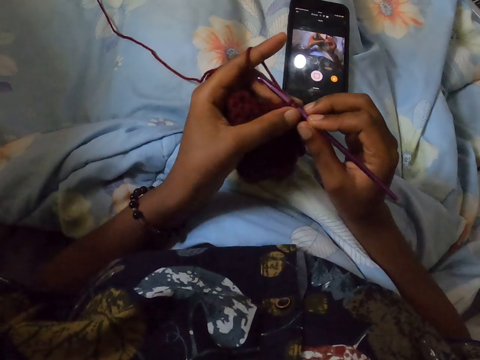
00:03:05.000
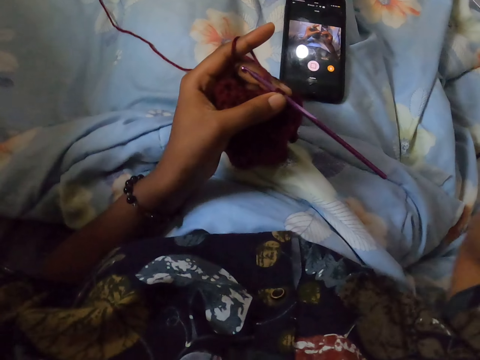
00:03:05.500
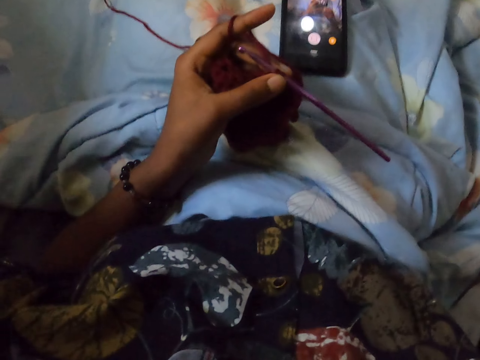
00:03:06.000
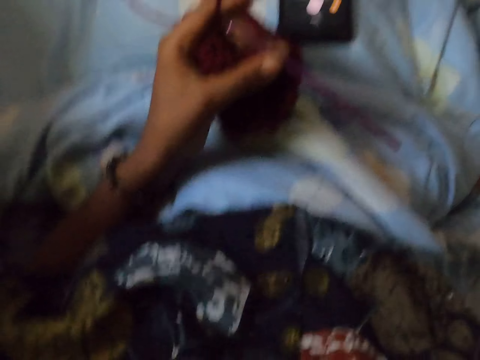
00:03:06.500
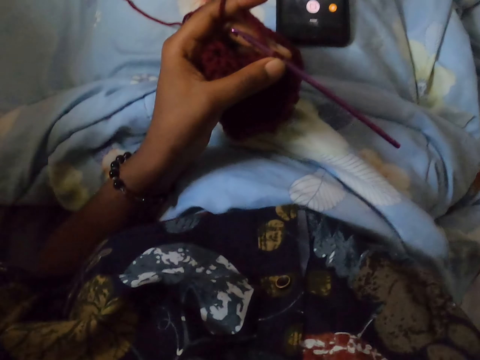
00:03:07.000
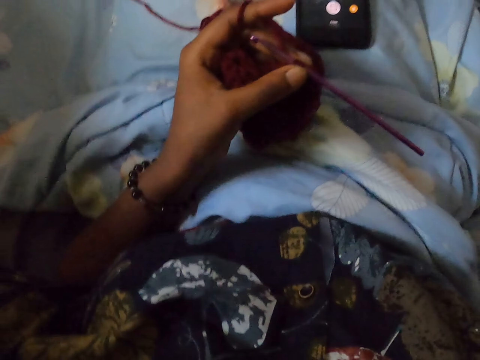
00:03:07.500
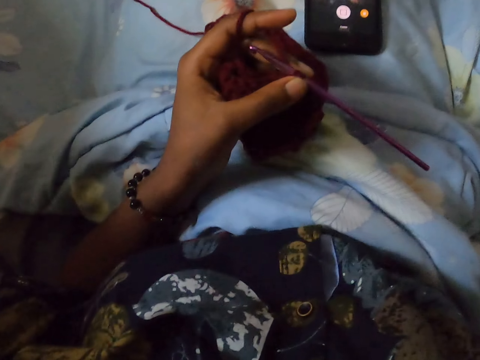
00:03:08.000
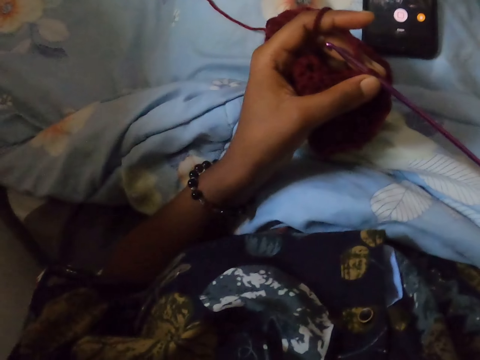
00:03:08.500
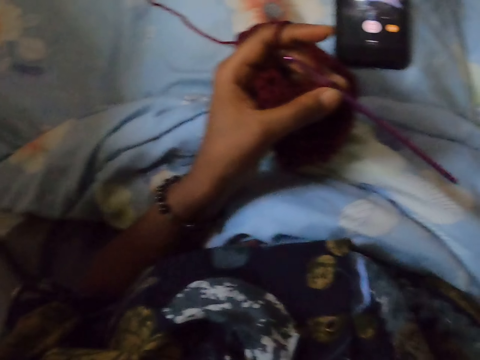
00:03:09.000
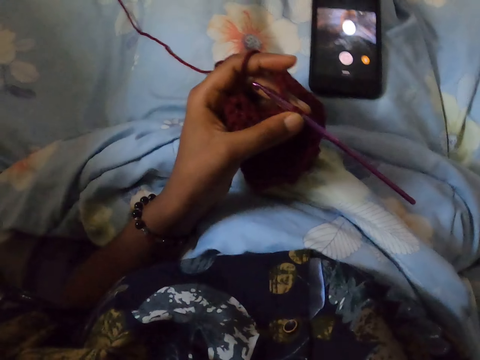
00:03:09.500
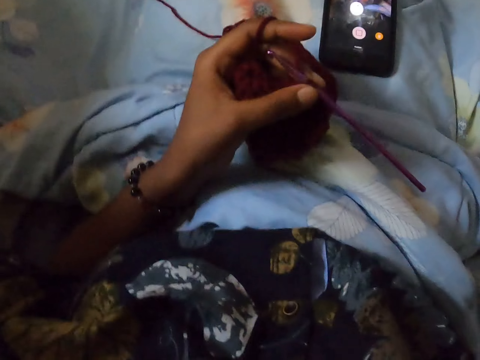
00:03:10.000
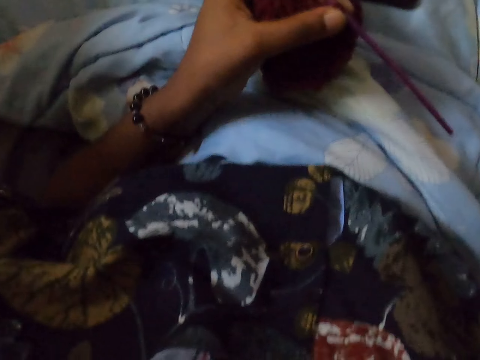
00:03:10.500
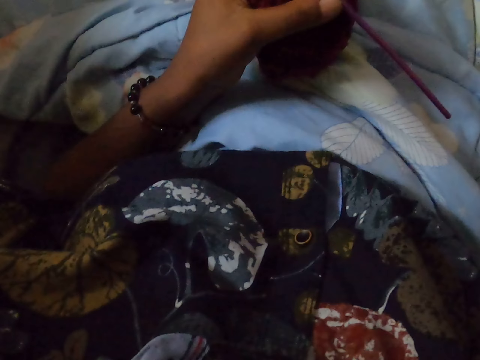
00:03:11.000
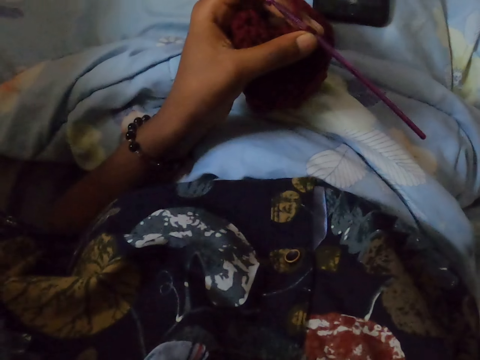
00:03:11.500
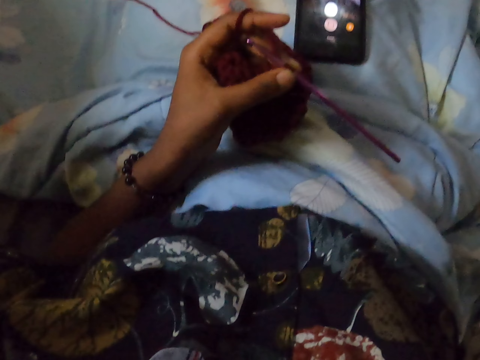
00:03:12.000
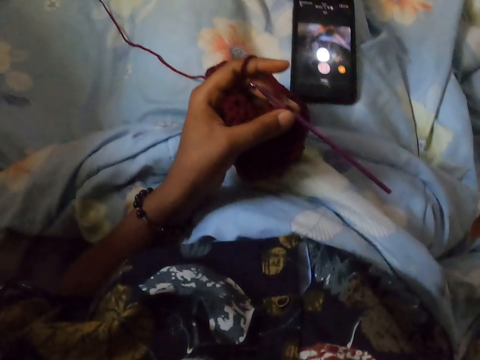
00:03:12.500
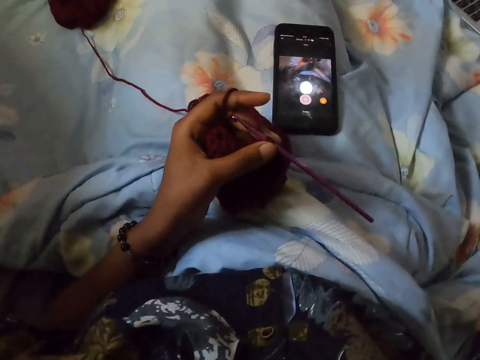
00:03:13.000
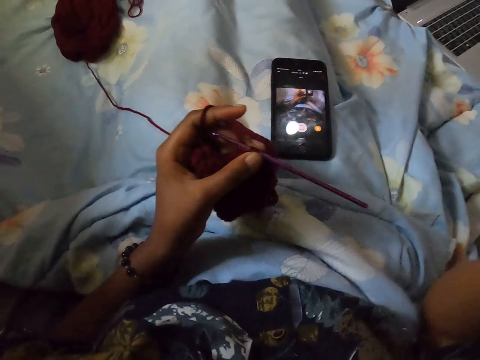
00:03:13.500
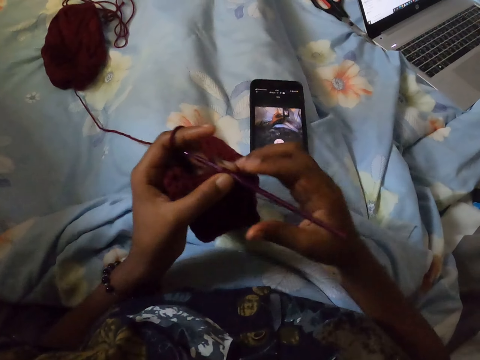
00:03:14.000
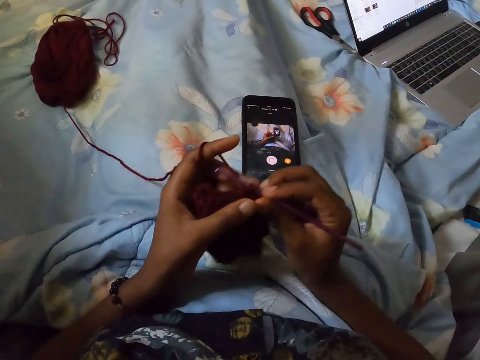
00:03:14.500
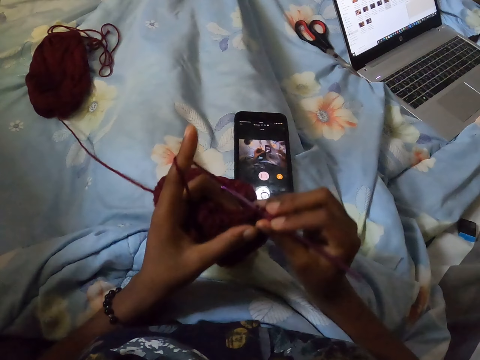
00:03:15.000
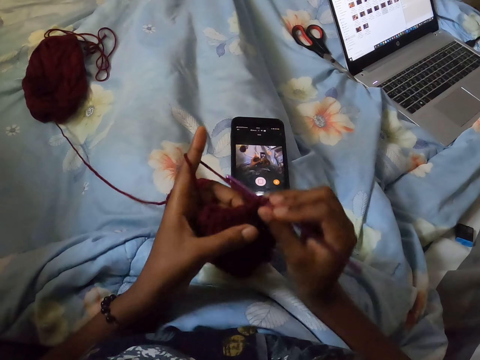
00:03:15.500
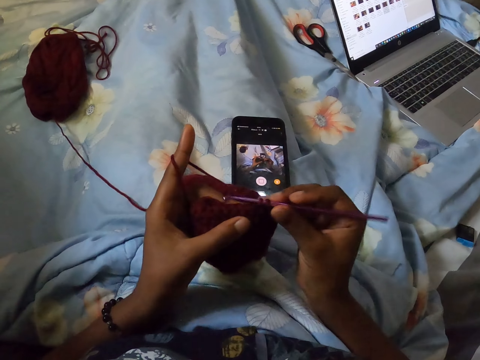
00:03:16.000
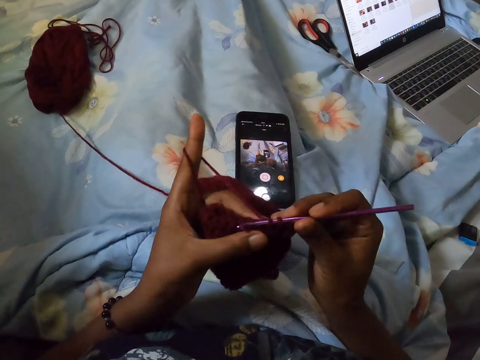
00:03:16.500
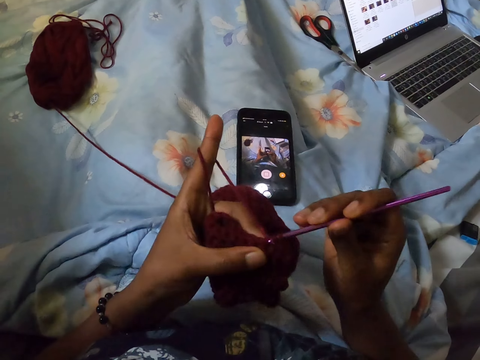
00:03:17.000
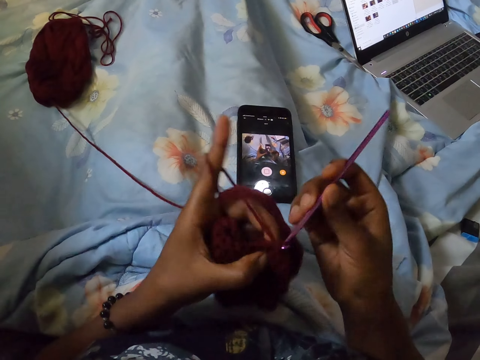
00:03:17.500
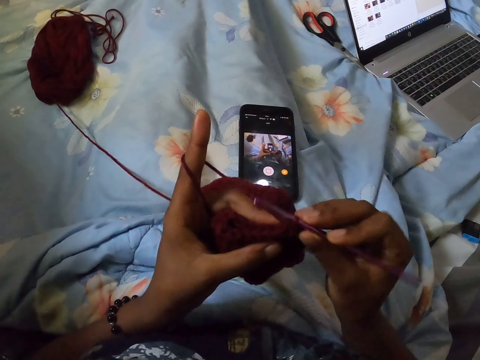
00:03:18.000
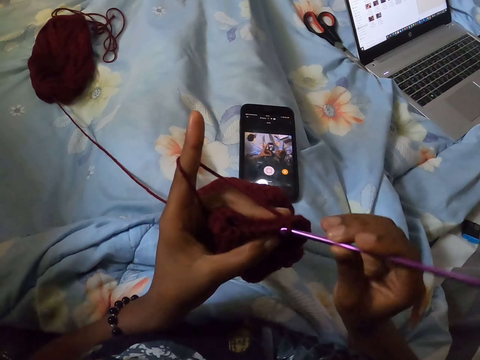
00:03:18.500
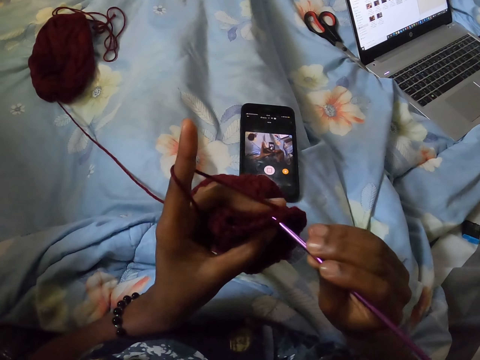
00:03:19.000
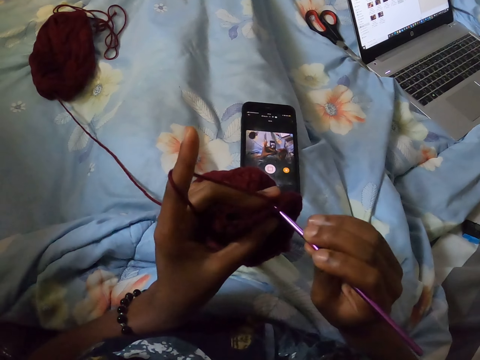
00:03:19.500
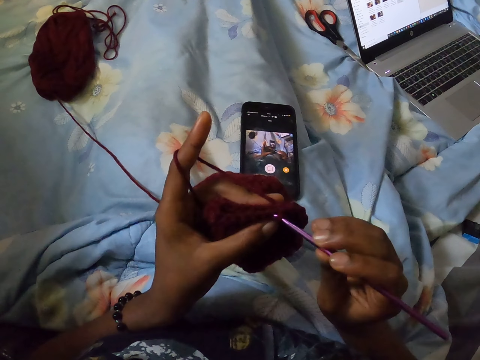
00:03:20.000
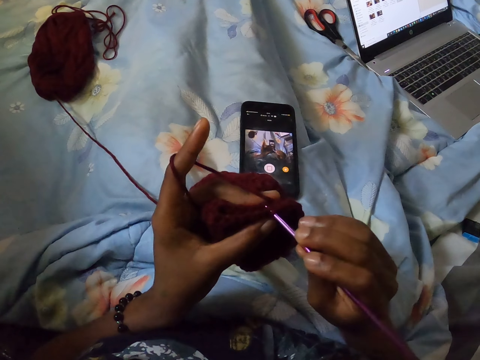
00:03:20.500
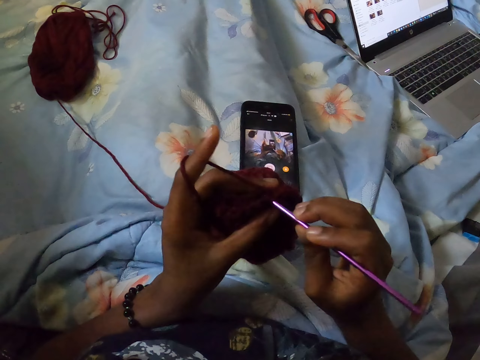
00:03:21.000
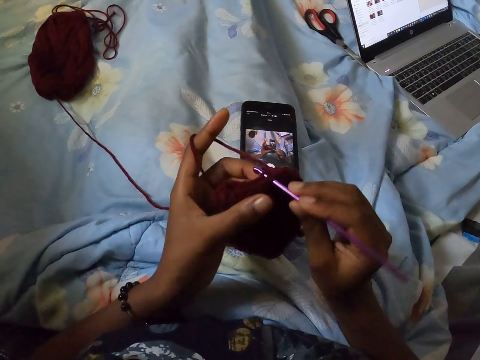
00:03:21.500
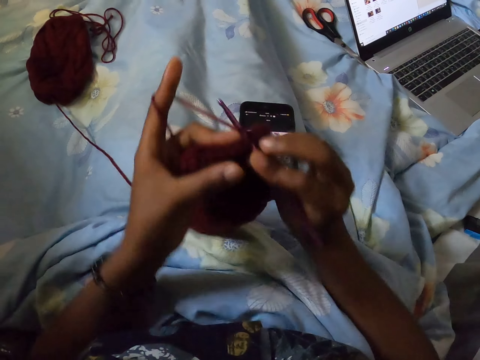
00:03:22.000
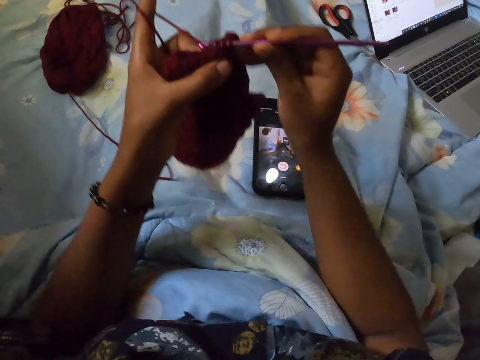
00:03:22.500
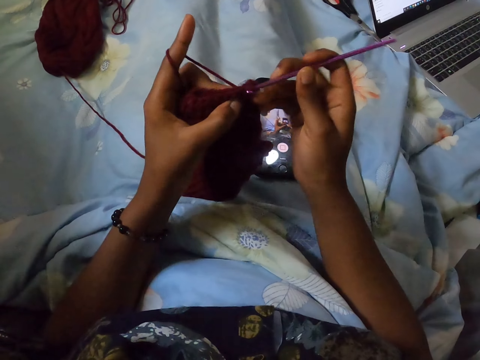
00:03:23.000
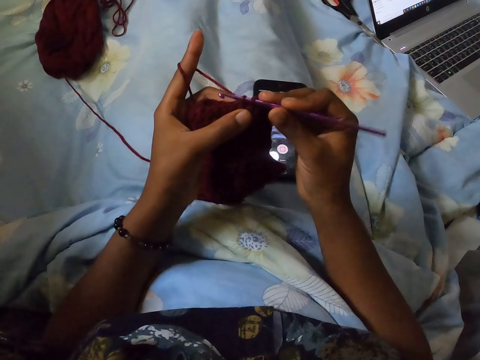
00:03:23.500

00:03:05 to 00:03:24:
The camera wearer holds the yarn and crochet hook in her left hand. She puts the hand up. She crochets the yarn in her left hand with the crochet hook in her right hand. She touches the crochet hook. She holds the crochet hook in her right hand. She crochets with the crochet hook.

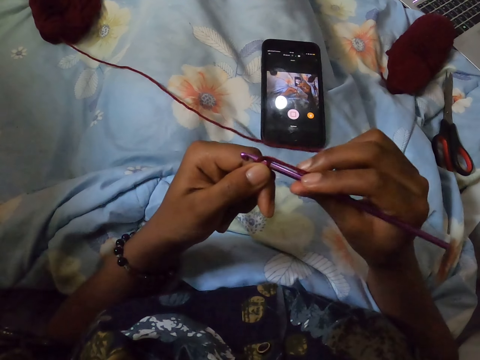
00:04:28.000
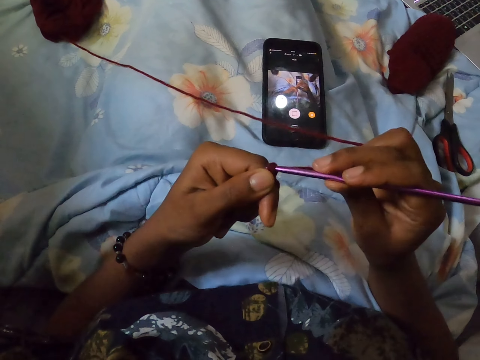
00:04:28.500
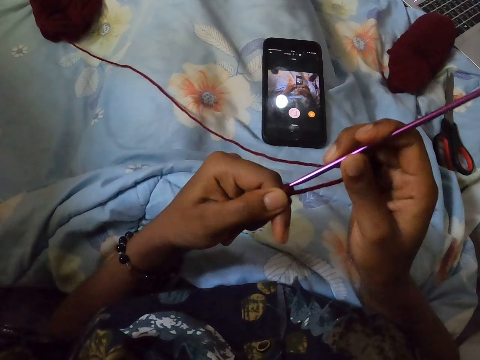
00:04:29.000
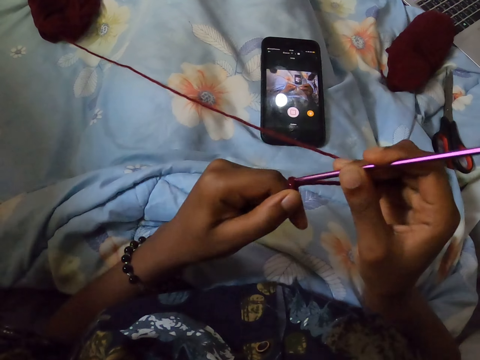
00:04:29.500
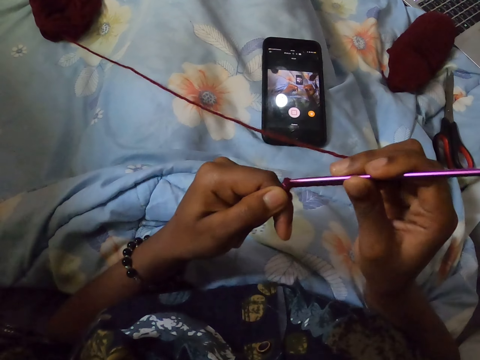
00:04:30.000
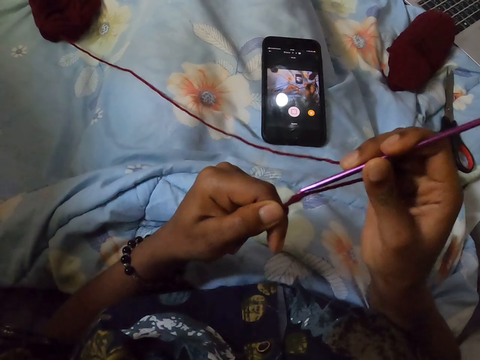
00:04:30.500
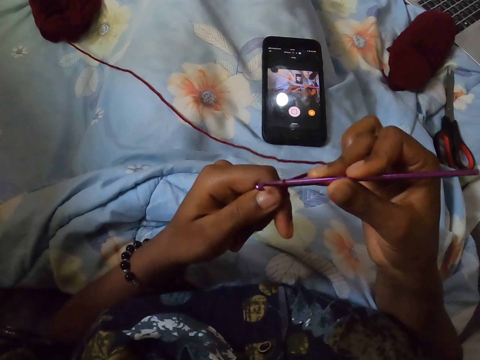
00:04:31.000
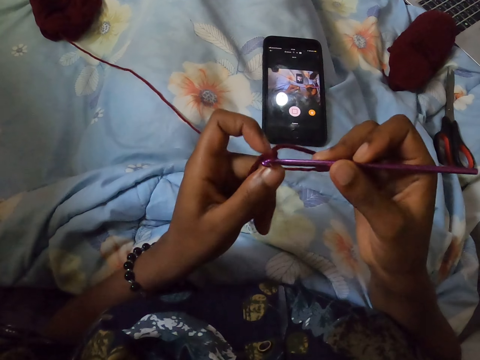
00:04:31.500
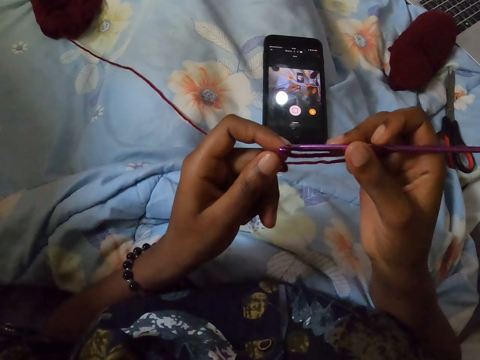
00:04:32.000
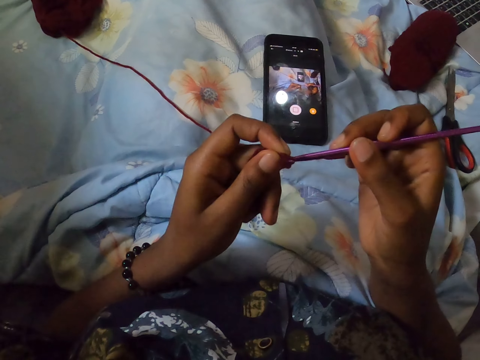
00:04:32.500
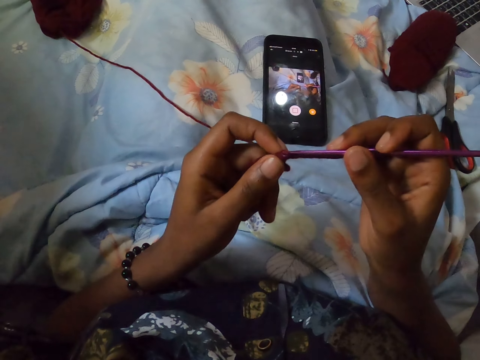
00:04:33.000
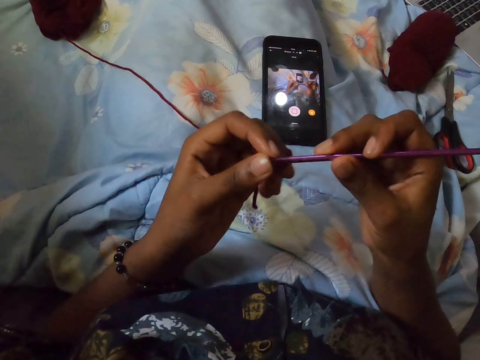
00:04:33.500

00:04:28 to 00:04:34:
The camera wearer holds the crochet hook in her right hand. She crochets the yarn thread in her left hand with the crochet hook in her right hand.

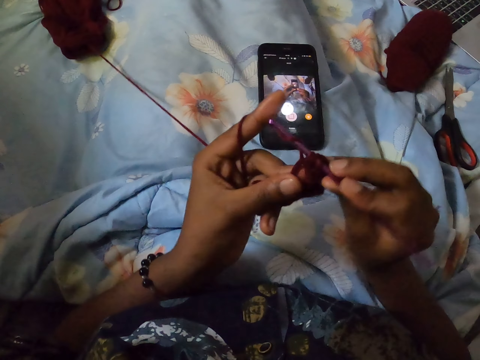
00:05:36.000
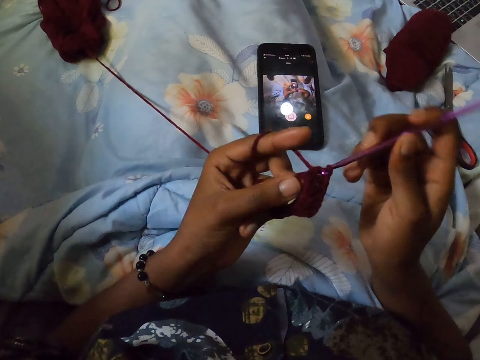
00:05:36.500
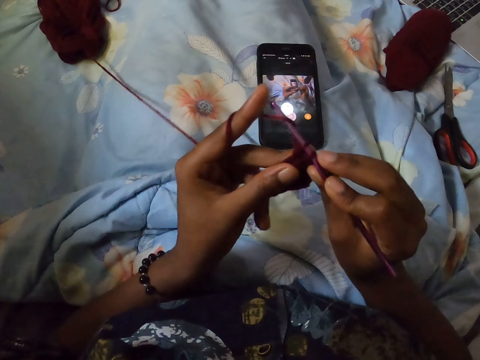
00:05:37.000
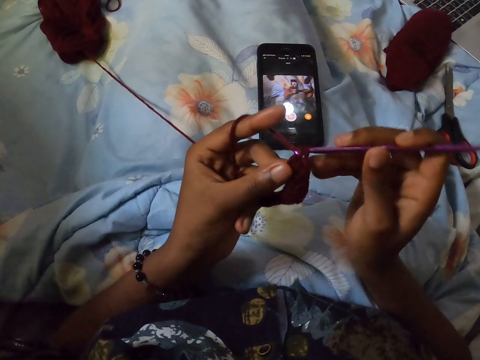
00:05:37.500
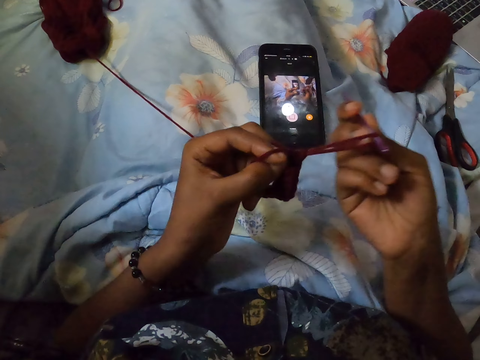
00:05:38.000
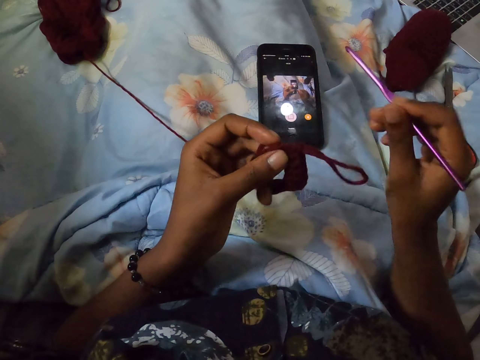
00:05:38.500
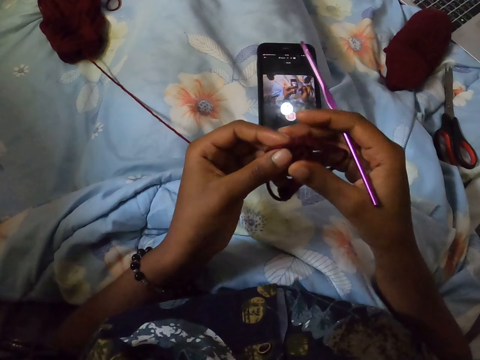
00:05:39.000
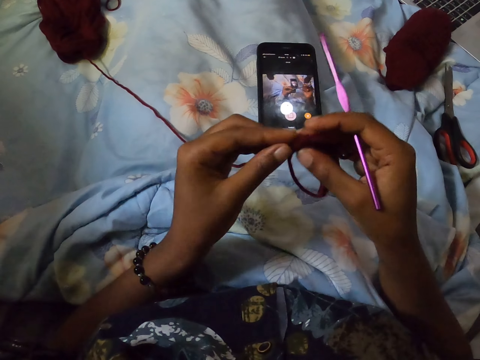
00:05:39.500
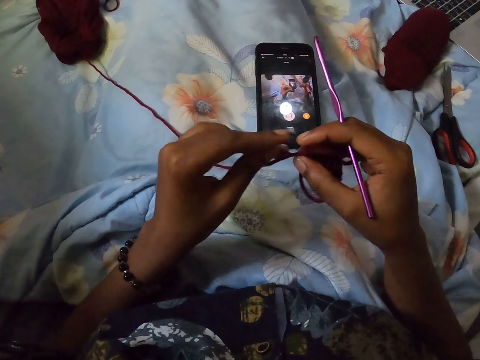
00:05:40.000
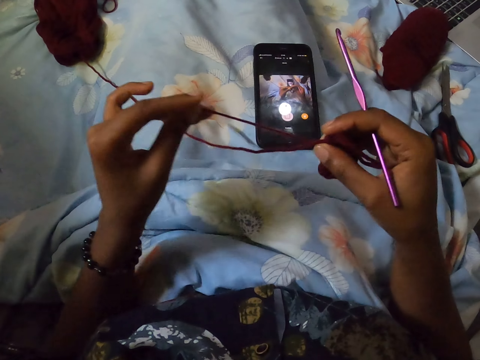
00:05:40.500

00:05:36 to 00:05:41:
The camera wearer pulls the thread. They remove the crochet hook from the thread. They pull the thread.
